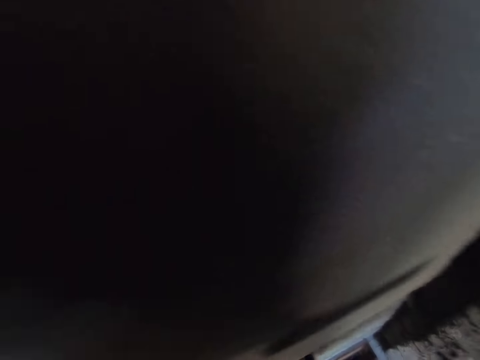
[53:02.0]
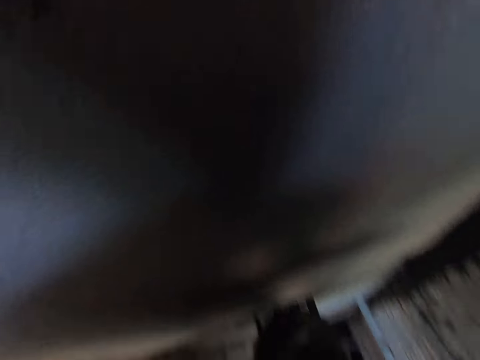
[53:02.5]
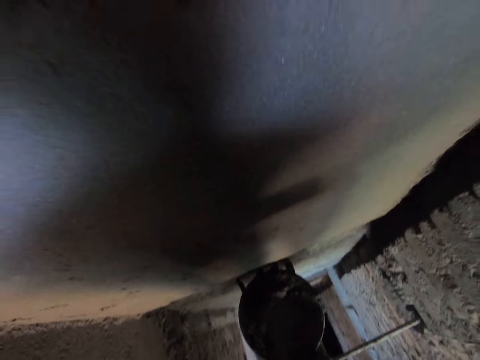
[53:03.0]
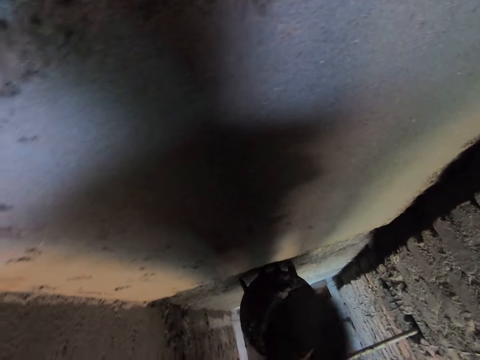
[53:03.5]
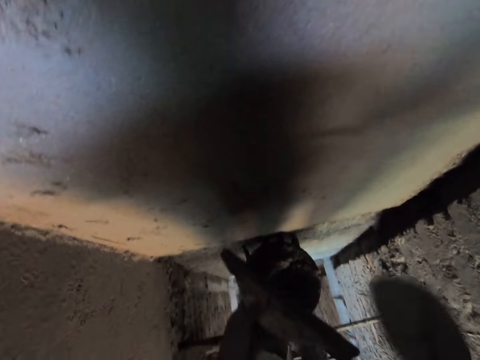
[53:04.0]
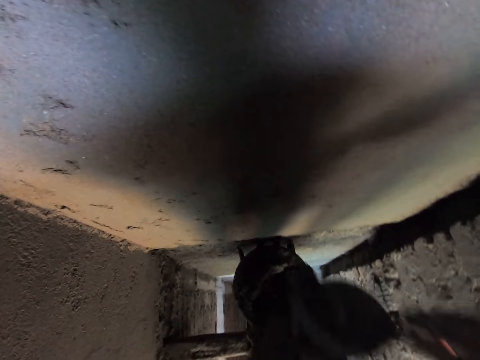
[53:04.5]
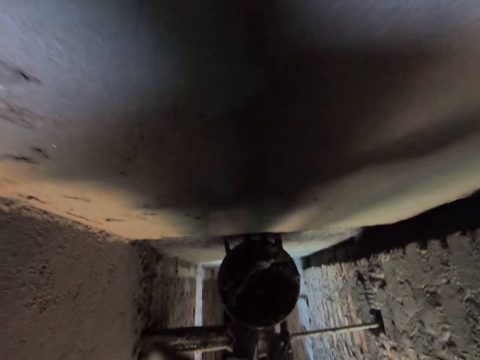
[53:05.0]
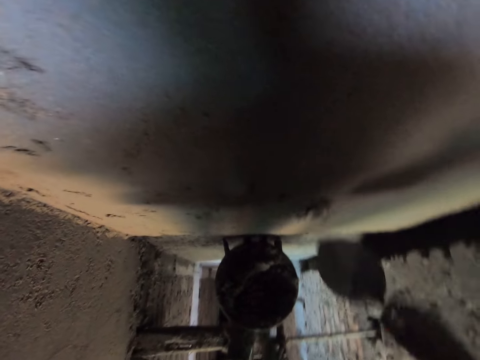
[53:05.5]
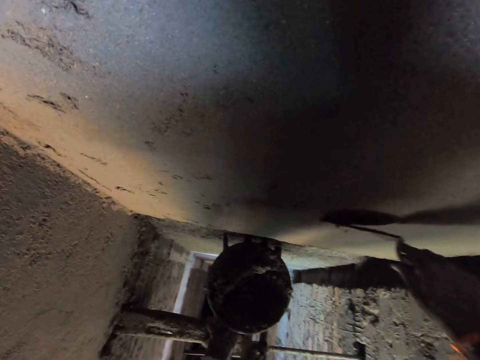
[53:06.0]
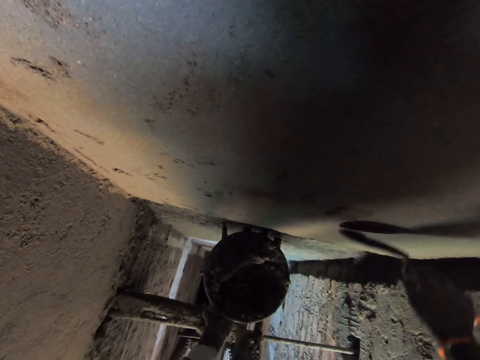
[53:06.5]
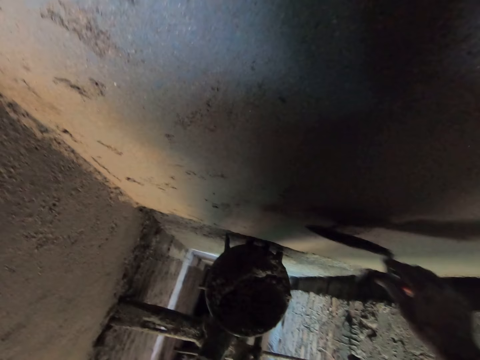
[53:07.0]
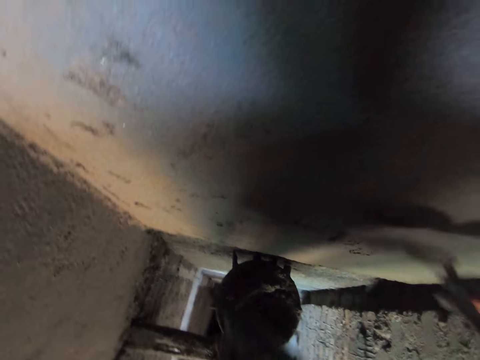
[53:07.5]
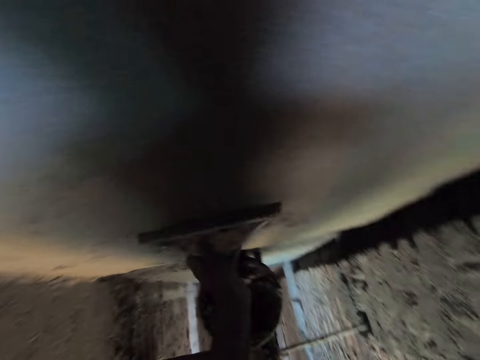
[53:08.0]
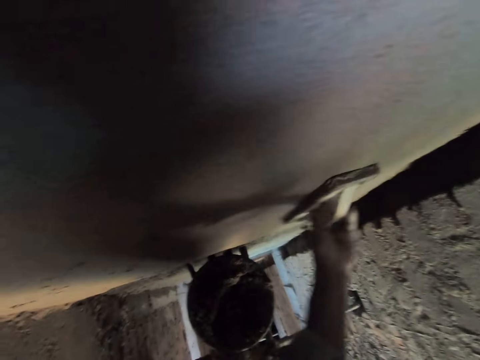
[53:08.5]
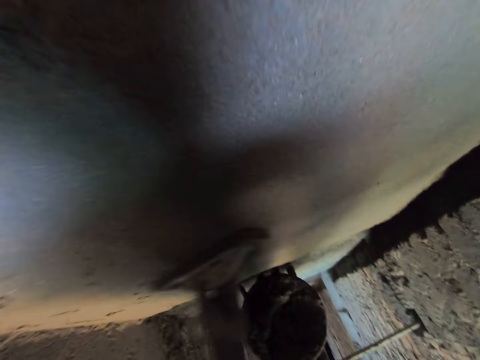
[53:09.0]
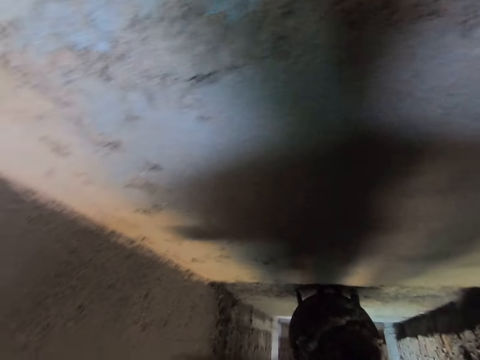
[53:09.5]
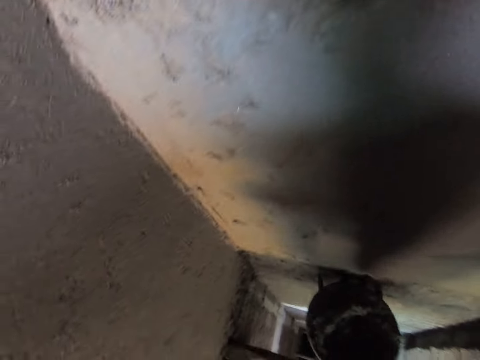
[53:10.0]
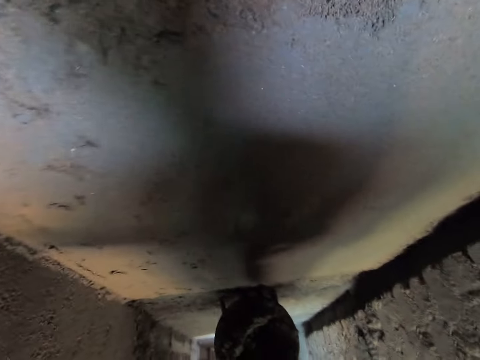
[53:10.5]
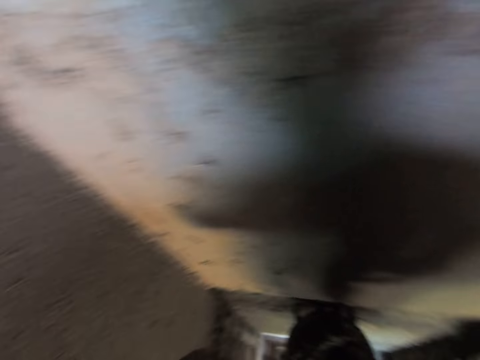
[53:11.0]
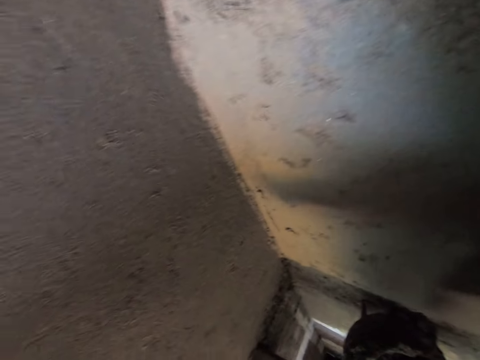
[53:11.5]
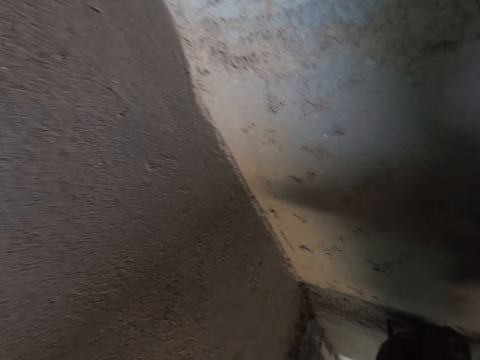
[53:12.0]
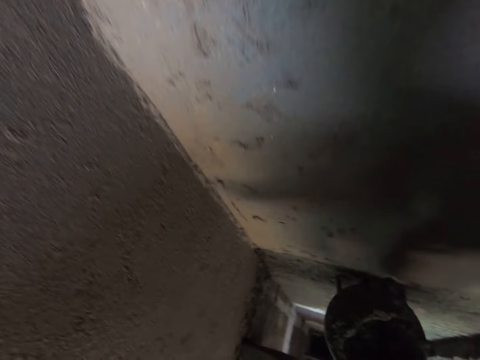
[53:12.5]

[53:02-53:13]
The camera wearer looks at the mortar. He scrapes the mortar on the smoothening trowel with the hand trowel in his right hand. He scoops the mortar and sticks the mortar on the wall. He smoothens the wall with the hand trowel in his right hand. He plasters the wall. He plasters the wall with a wood trowel. He smoothens the wall with the smoothening trowel in his right hand. He looks at the wall.

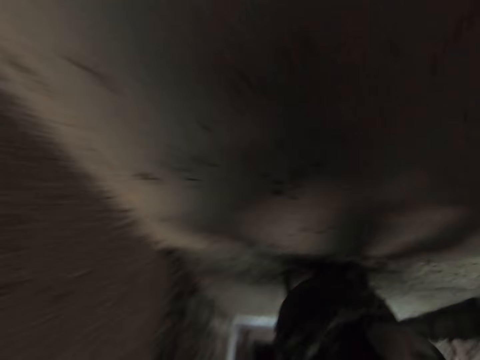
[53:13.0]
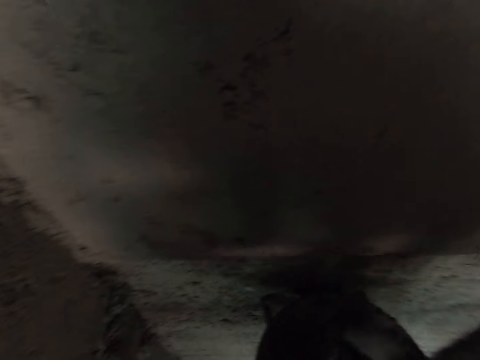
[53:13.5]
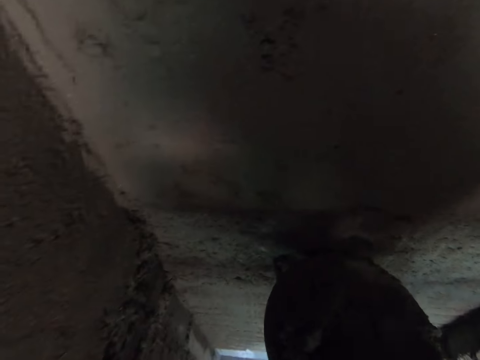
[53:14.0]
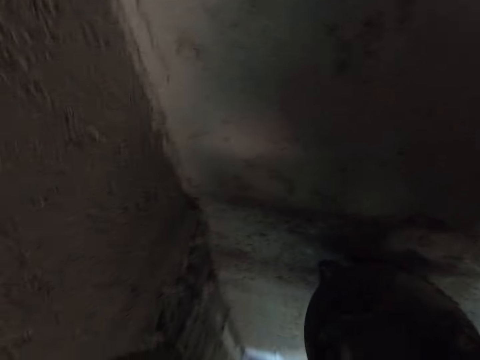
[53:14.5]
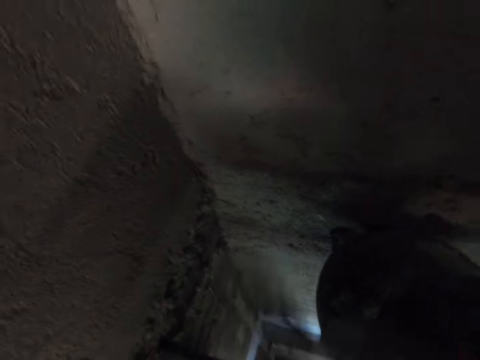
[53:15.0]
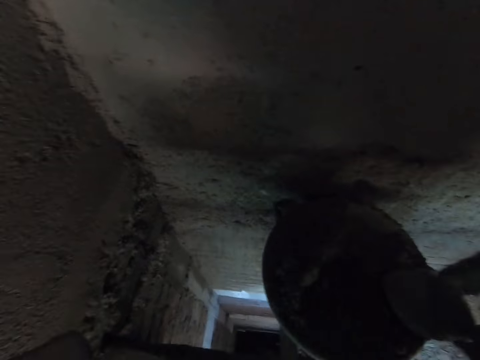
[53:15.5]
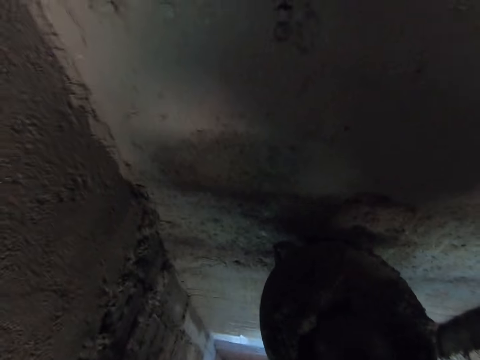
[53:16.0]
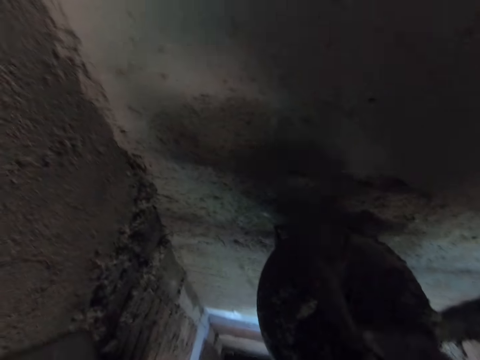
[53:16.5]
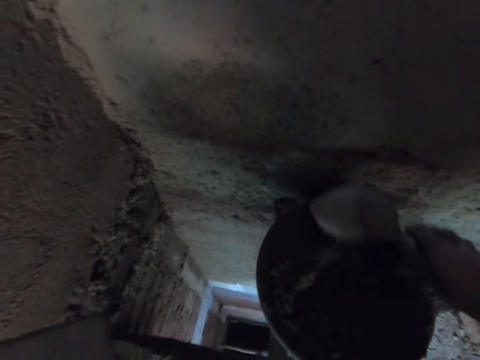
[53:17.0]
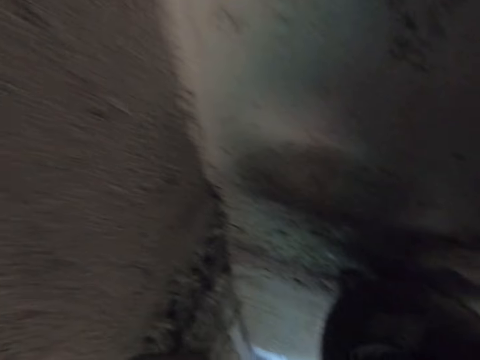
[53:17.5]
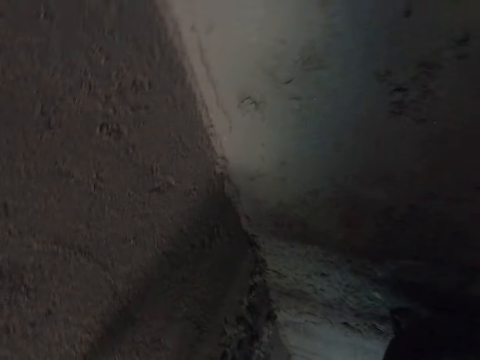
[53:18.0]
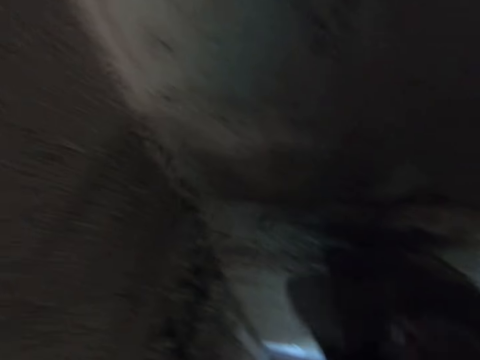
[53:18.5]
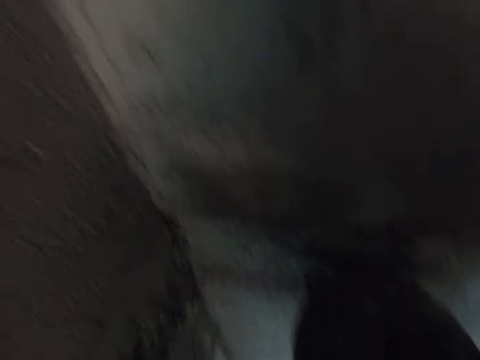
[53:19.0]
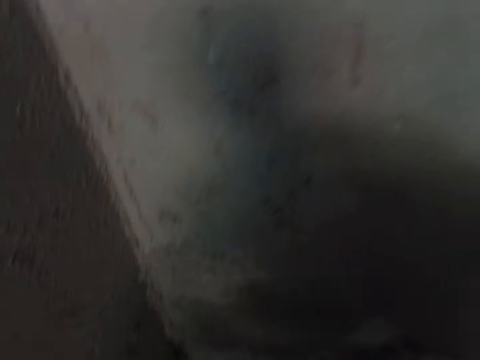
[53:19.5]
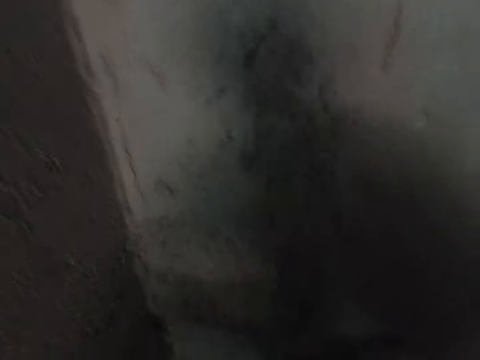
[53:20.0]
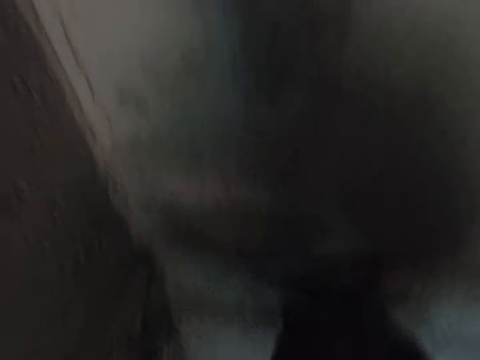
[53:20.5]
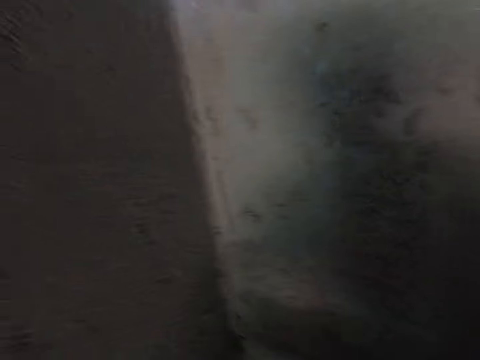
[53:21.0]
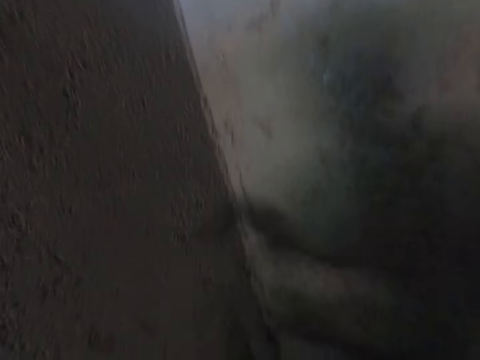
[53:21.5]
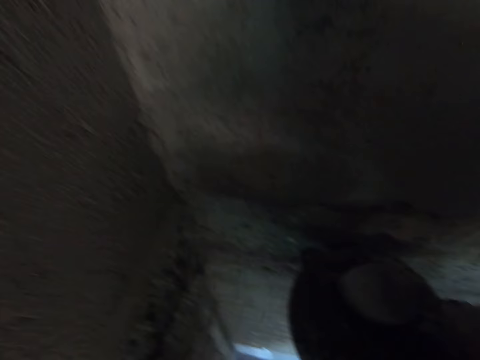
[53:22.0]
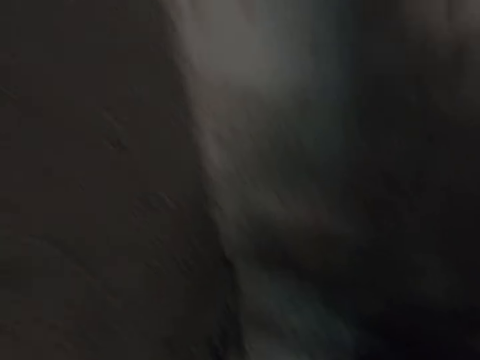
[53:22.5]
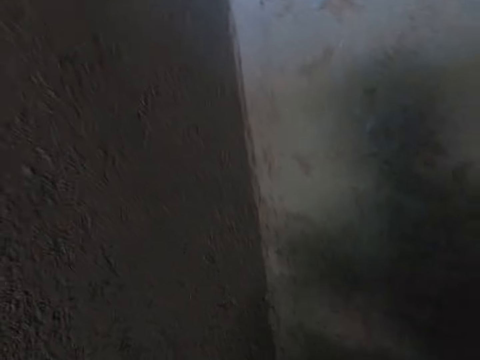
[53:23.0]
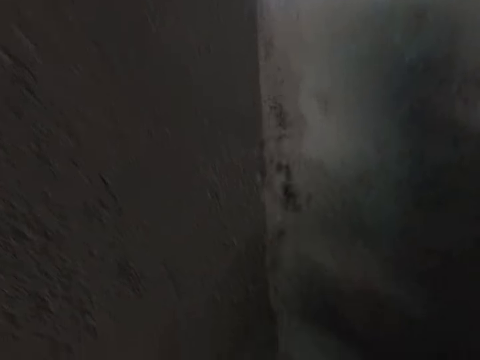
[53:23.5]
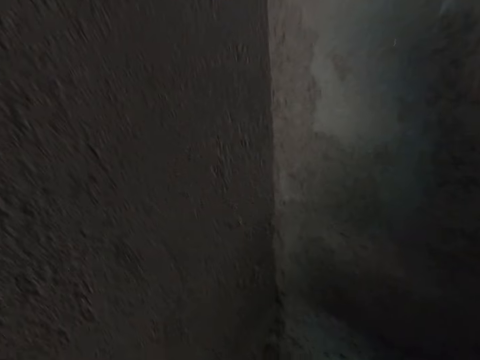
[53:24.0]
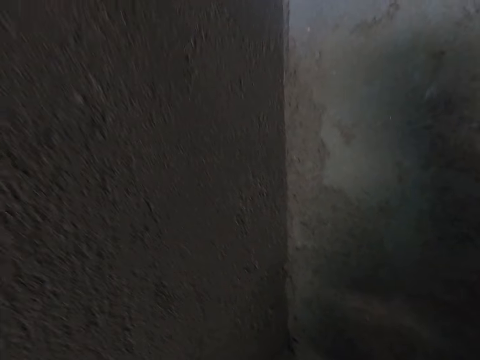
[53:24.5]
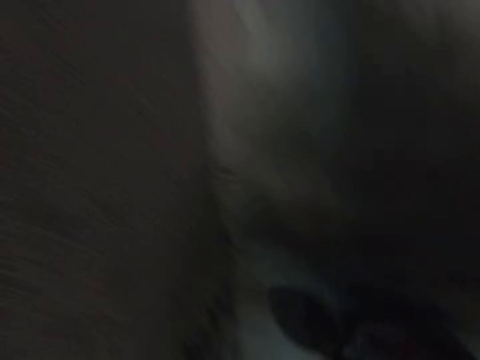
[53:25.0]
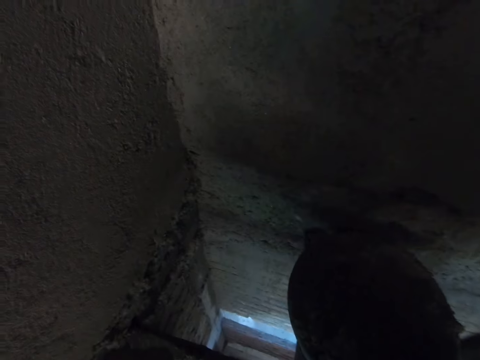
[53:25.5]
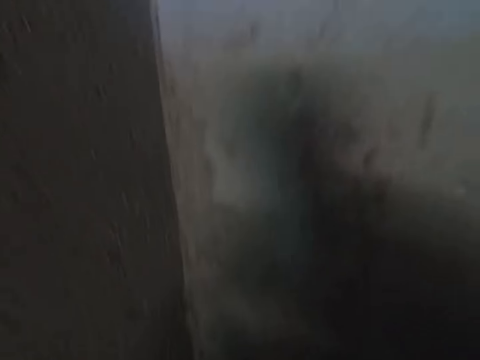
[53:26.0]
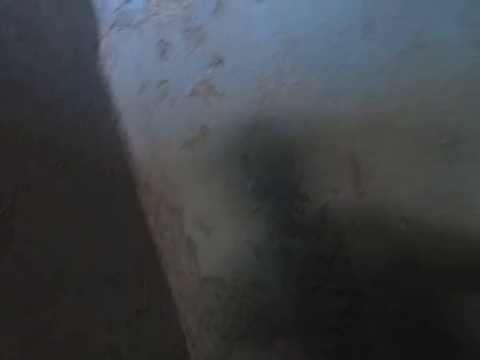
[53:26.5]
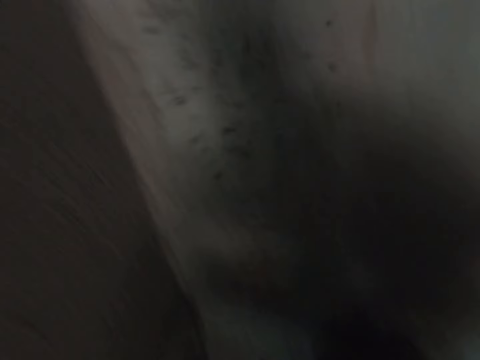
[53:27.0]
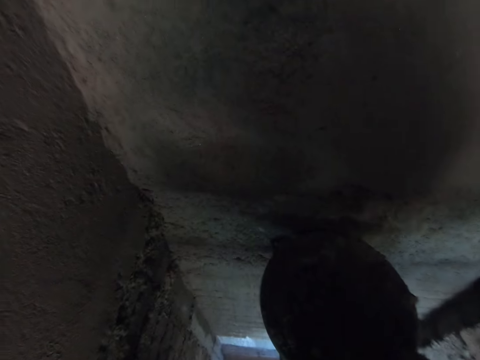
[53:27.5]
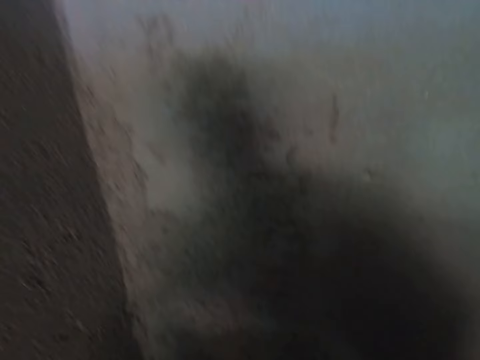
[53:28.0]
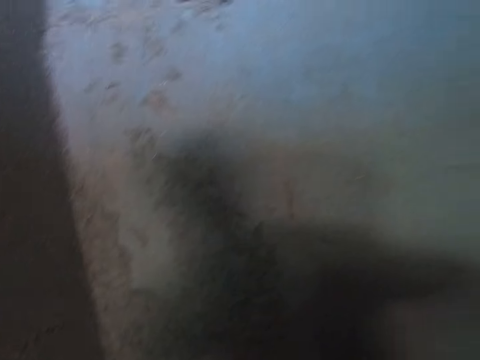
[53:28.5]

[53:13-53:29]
The camera wearer scoops mortar from the head pan with the hand trowel in his right hand. He plasters the mortar on the hand trowel in his right hand on the wall. He scoops the mortar from the head pan with the hand trowel in his right hand. He plasters the mortar on the hand trowel in his right hand on the wall. He scoops the mortar from the head pan with the hand trowel in his right hand. He plasters the mortar on the hand trowel in his right hand on the wall. He scoops the mortar from the head pan with the hand trowel in his right hand. He plasters the mortar on the hand trowel in his right hand on the wall. He scoops the mortar from the head pan with the hand trowel in his right hand. He plasters the mortar on the hand trowel in his right hand on the wall. He scoops the mortar from the head pan with the hand trowel in his right hand. He plasters the mortar on the hand trowel in his right hand on the wall. He scoops the mortar from the head pan with the hand trowel in his right hand. He plasters the mortar on the hand trowel in his right hand on the wall. He looks at the wall. He sticks the mortar on the wall. He scoops the mortar from the head pan with the hand trowel in his right hand. He plasters the mortar on the hand trowel in his right hand on the wall. He scoops the mortar from the head pan with the hand trowel in his right hand.
